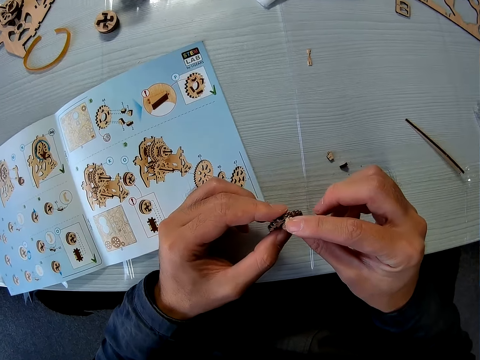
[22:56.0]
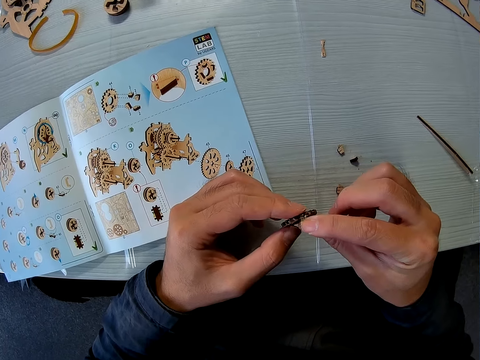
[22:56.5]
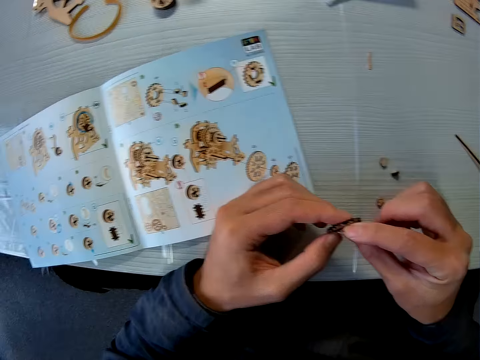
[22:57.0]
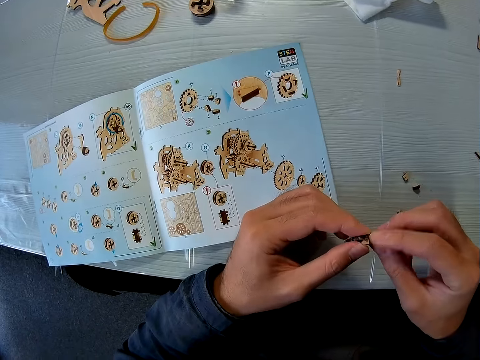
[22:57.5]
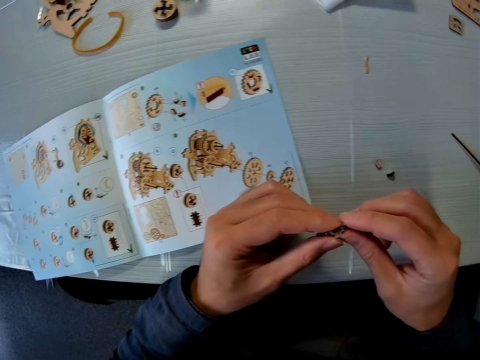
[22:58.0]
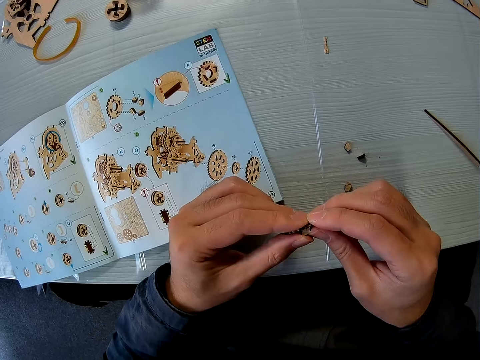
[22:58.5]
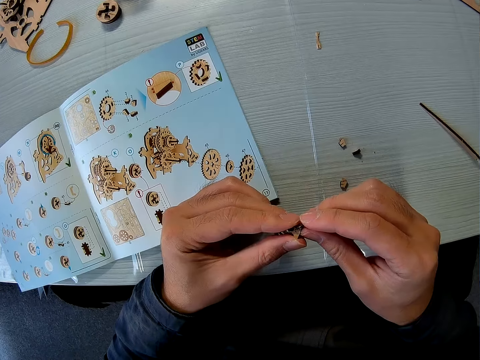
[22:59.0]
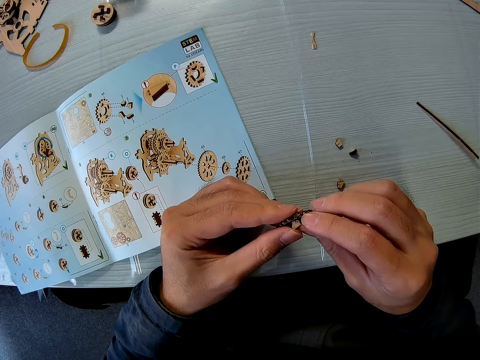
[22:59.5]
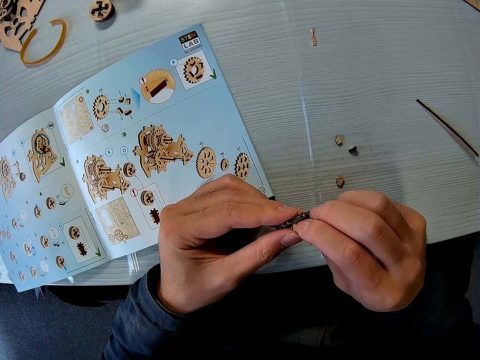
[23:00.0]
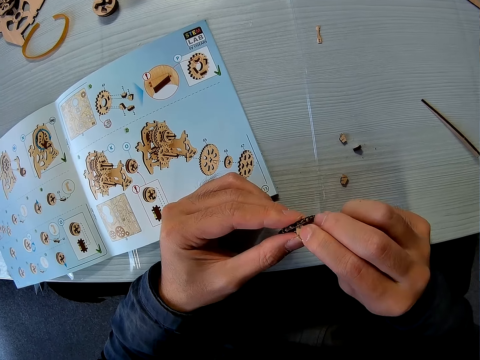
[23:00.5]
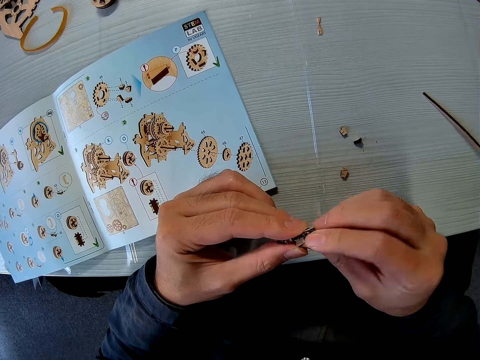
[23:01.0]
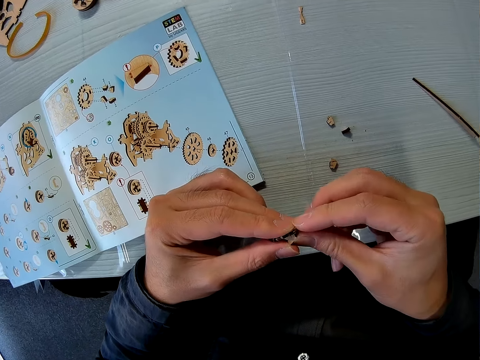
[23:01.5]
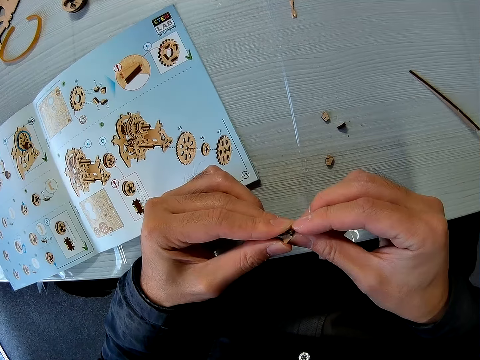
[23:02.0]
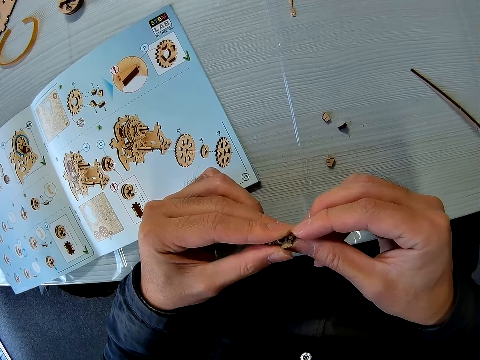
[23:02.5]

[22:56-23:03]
The camera wearer fixes the smaller wooden mechanical model piece into the larger wooden mechanical model piece with both hands.

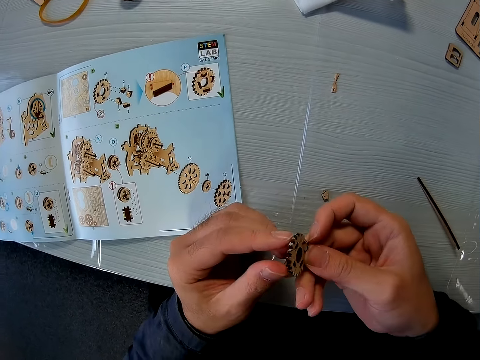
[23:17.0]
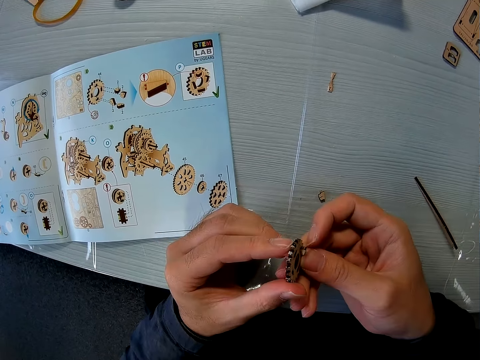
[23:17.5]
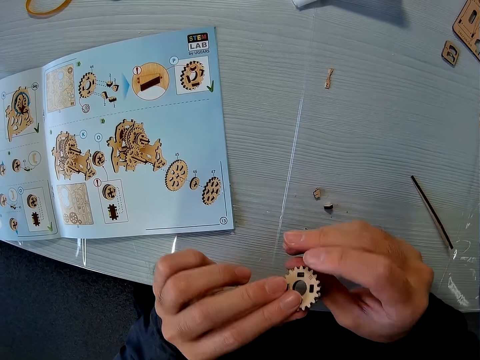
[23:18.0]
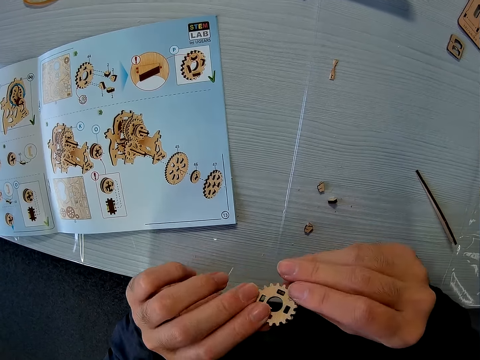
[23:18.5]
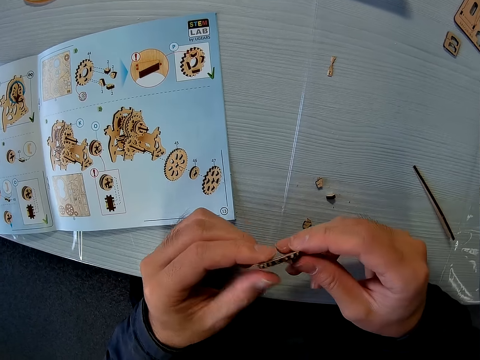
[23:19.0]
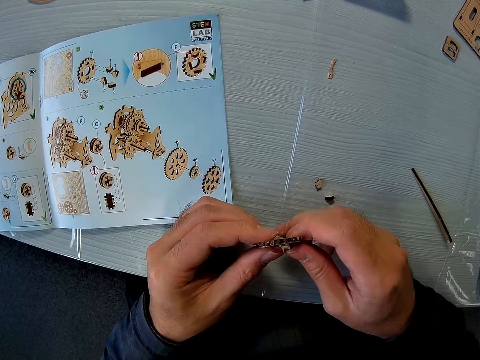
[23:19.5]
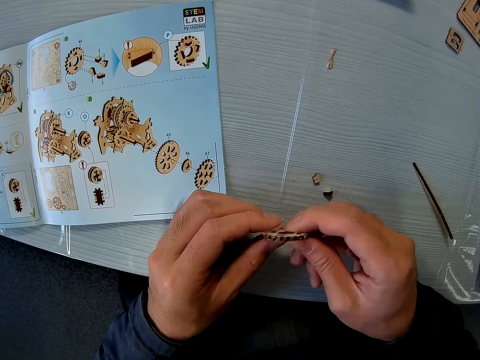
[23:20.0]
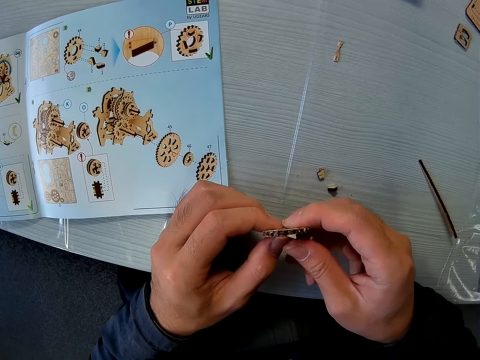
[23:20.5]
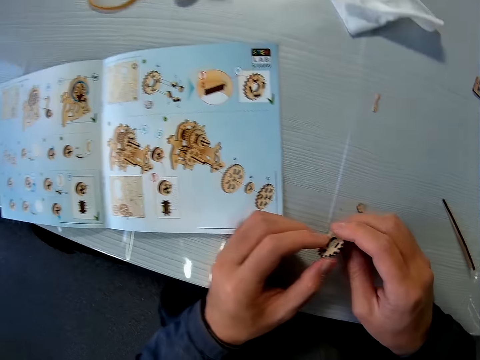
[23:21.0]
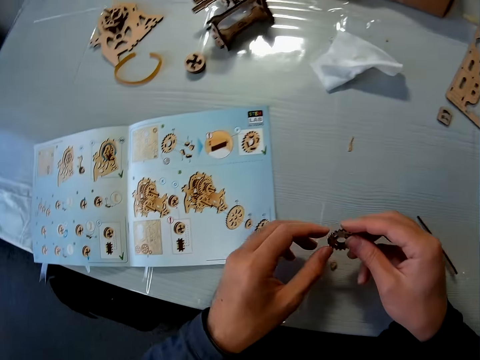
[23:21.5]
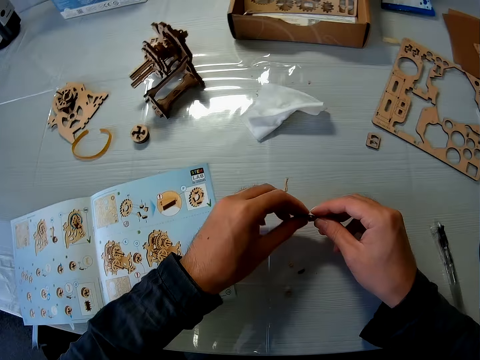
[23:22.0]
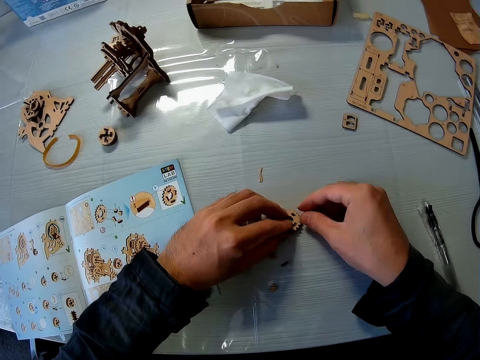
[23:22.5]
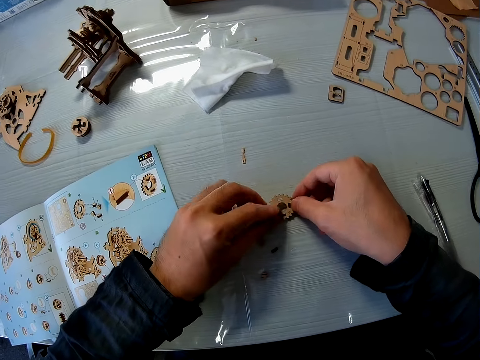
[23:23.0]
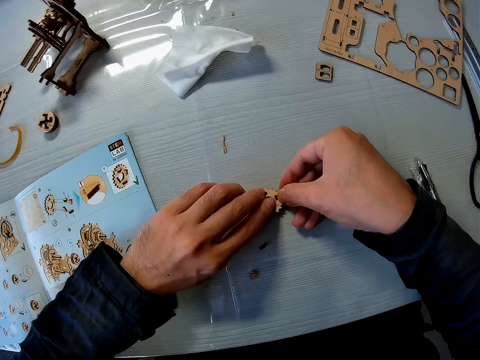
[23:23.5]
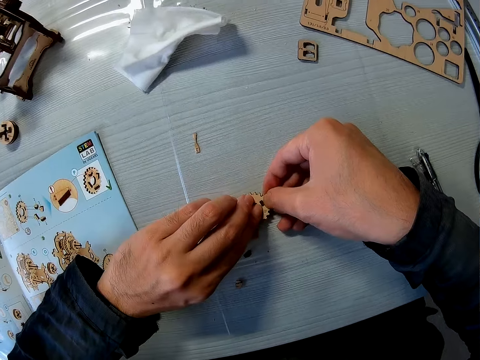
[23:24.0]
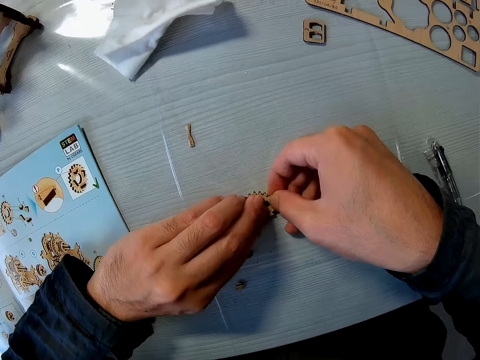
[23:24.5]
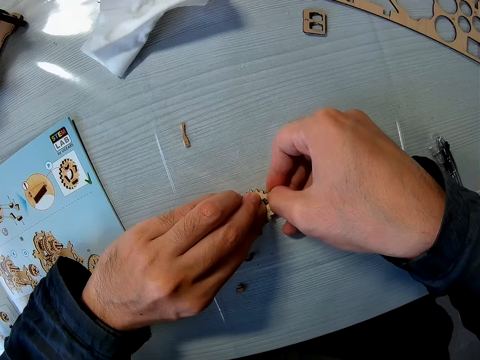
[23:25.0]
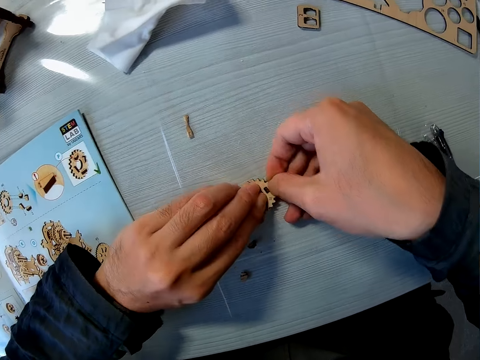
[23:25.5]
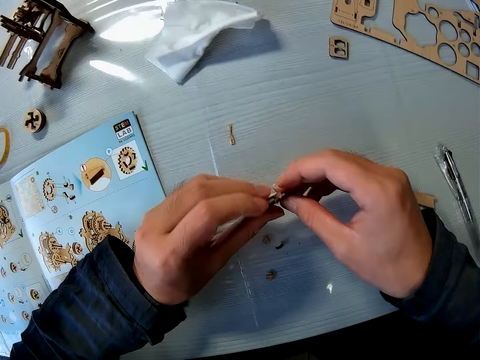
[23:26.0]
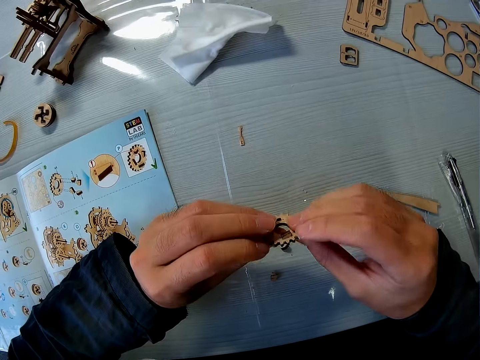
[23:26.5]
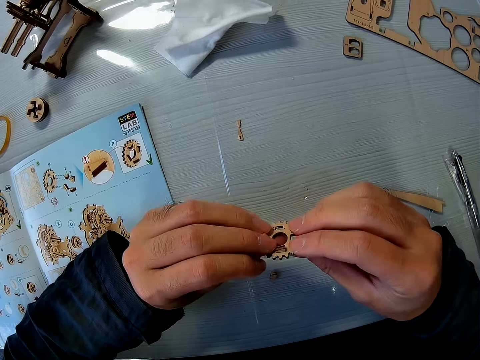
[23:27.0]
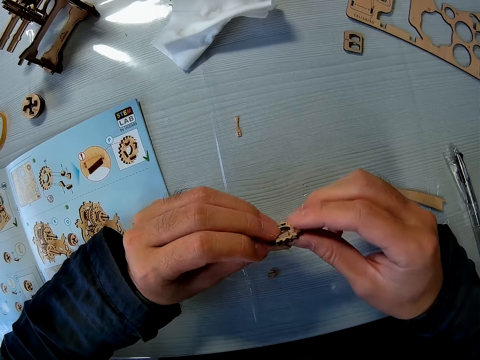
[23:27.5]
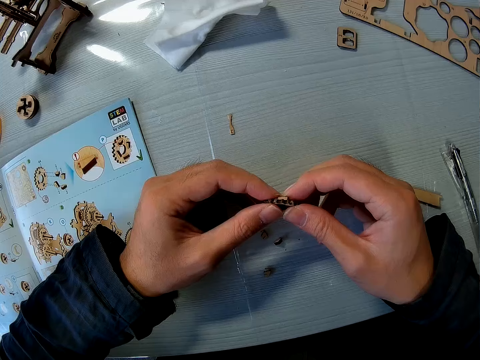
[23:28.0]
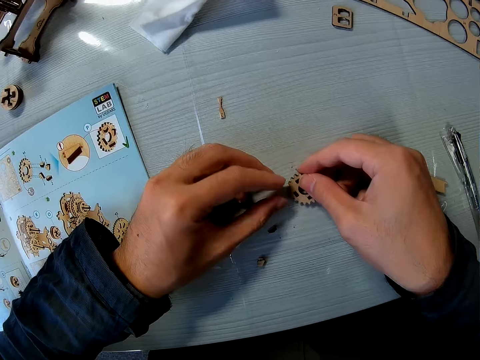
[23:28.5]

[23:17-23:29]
The camera wearer looks at something. He puts the hands on the table. He places the larger wooden mechanical model piece on the table. He touches the piece. He looks at the larger wooden mechanical model piece in his hands.

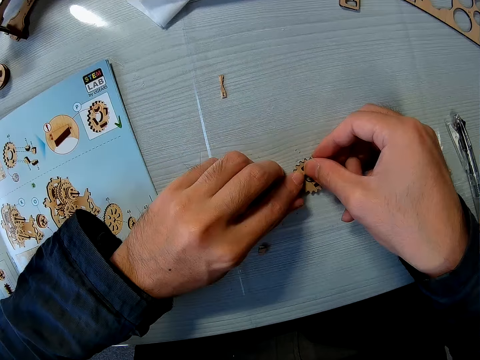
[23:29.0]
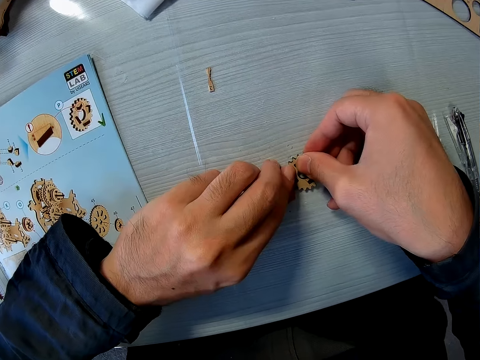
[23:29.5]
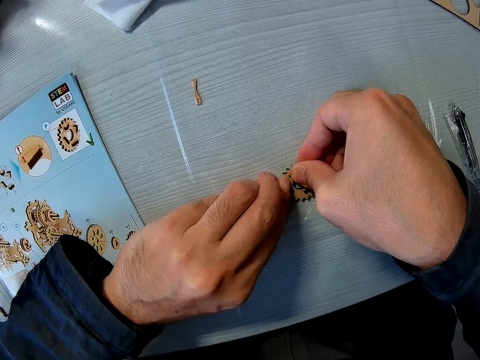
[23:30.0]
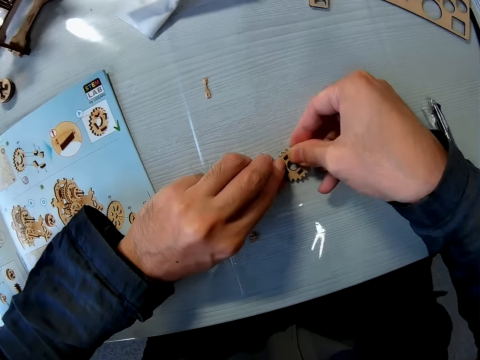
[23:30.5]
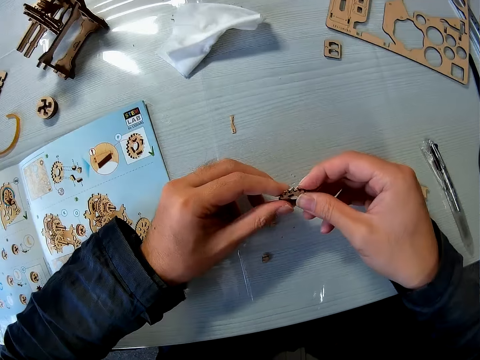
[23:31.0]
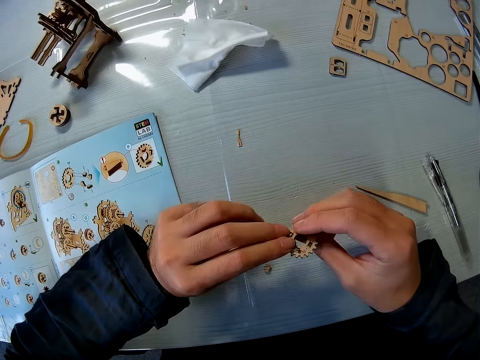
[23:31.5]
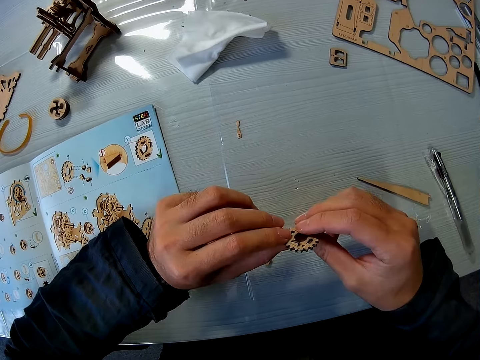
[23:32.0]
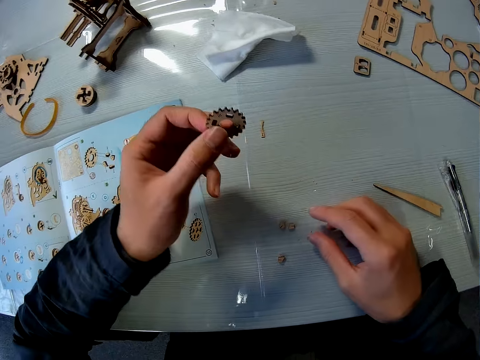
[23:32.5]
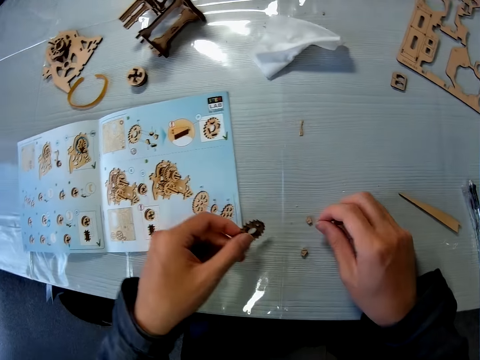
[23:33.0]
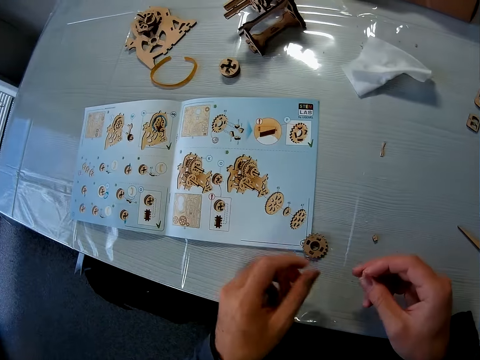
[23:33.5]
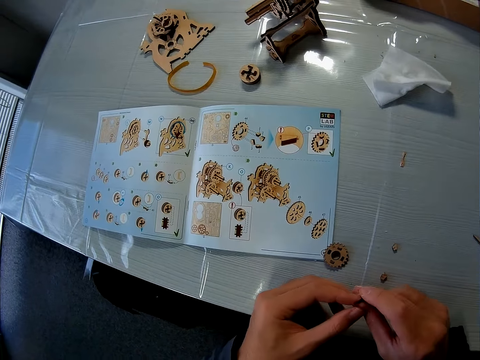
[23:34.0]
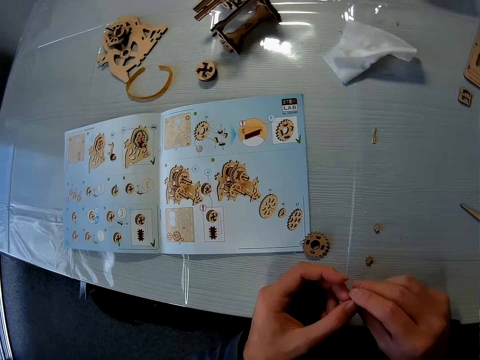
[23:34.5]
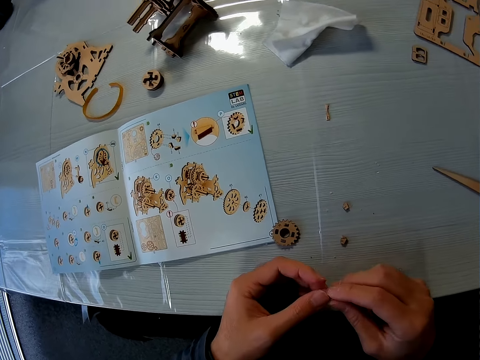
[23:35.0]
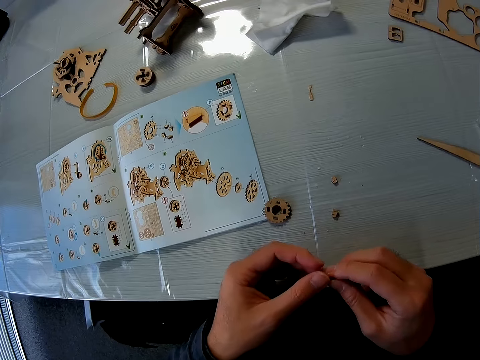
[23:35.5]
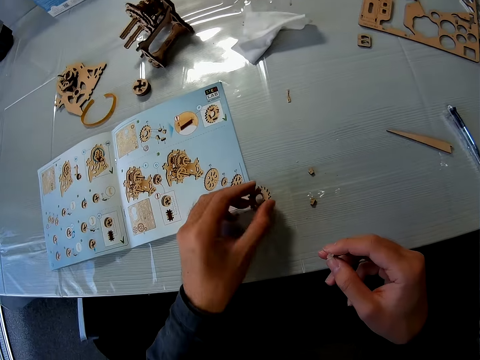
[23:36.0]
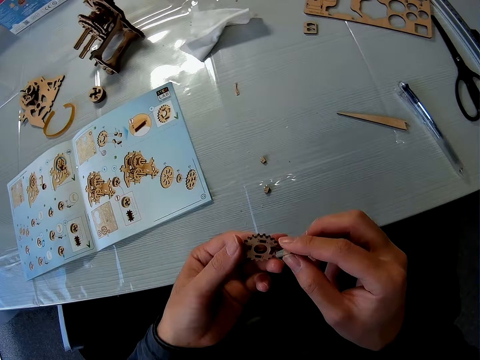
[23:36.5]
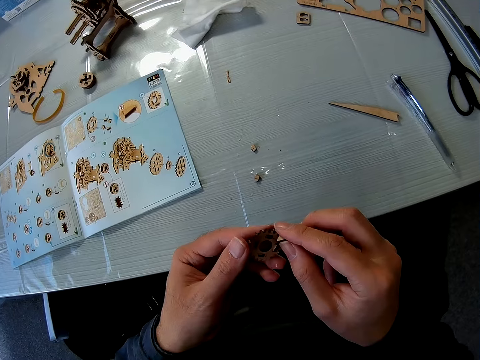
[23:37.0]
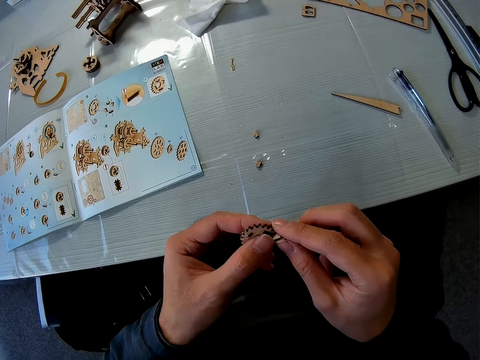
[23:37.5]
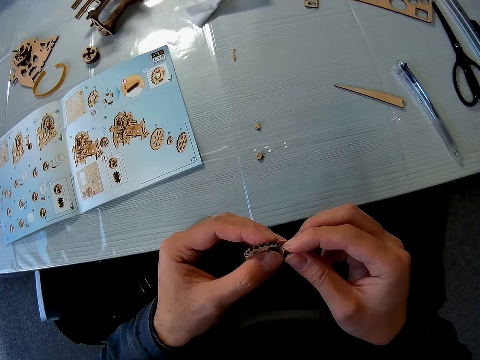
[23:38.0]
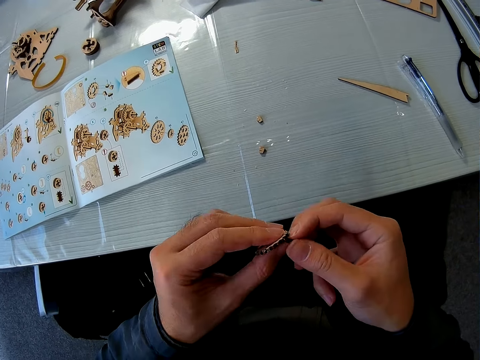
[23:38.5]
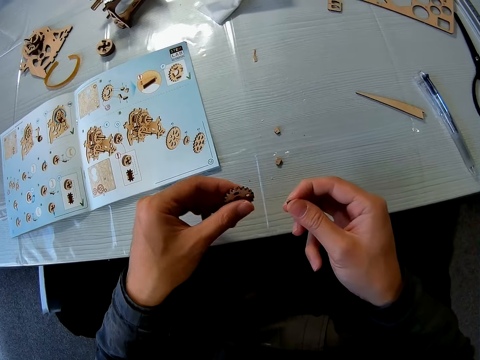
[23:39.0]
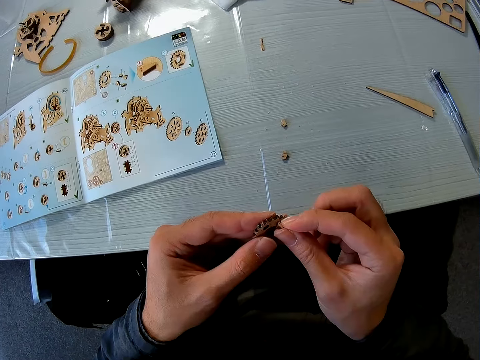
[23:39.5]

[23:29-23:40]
The camera wearer places the larger wooden mechanical model piece on the table. He adjusts the larger wooden mechanical model piece with both hands. He drops the larger wooden mechanical model piece on the table with his left hand. He picks up another smaller wooden mechanical model piece from the table with his right hand. He touches the second smaller wooden mechanical model piece with both hands. He picks up the larger wooden mechanical model piece from the table with his left hand. He fits the second smaller wooden mechanical model piece into the larger wooden mechanical piece.
